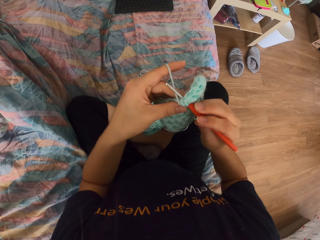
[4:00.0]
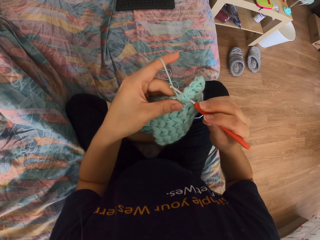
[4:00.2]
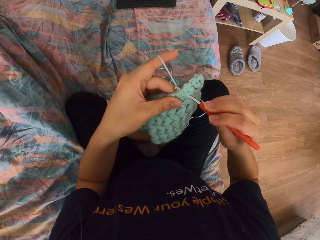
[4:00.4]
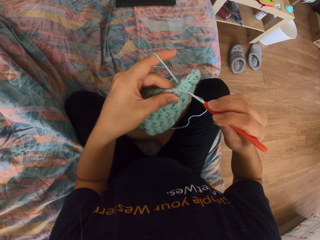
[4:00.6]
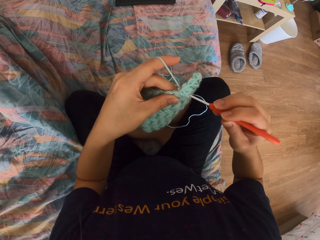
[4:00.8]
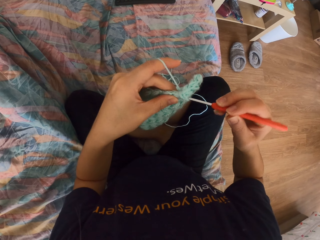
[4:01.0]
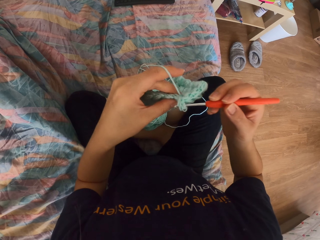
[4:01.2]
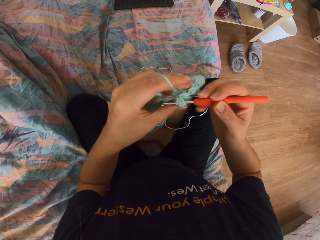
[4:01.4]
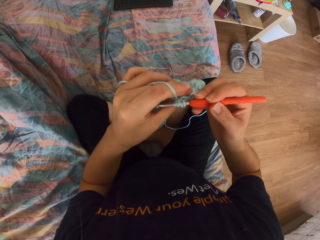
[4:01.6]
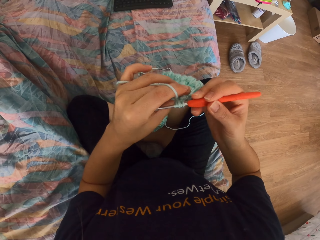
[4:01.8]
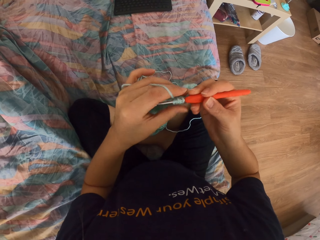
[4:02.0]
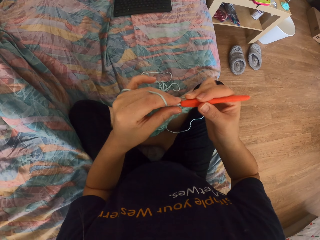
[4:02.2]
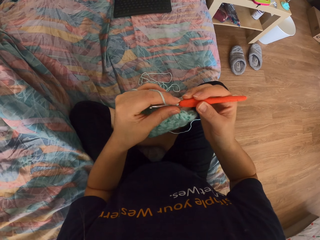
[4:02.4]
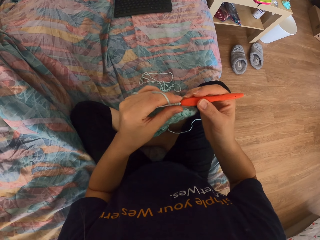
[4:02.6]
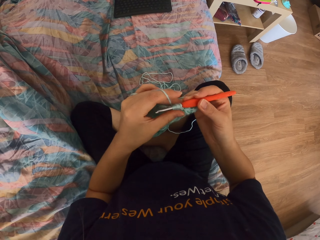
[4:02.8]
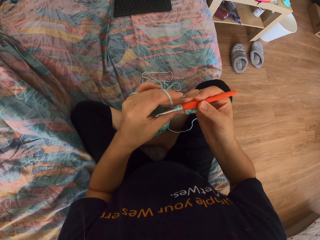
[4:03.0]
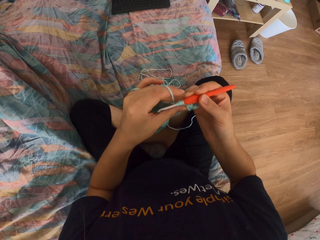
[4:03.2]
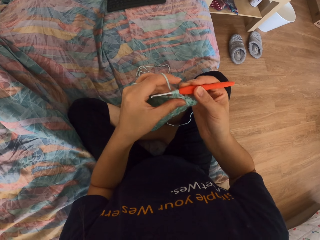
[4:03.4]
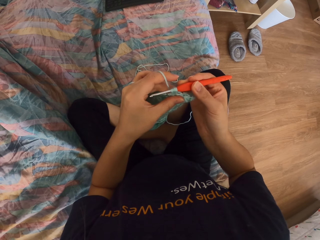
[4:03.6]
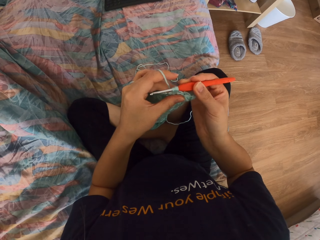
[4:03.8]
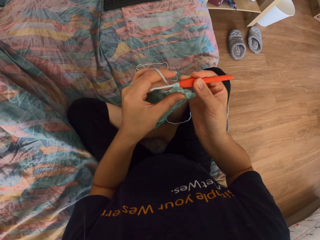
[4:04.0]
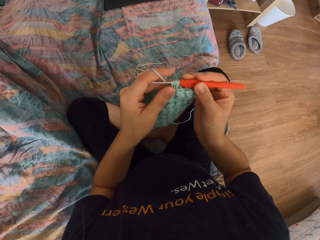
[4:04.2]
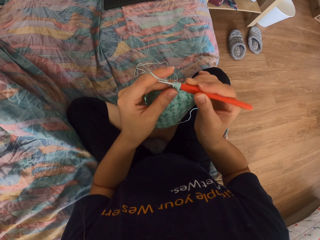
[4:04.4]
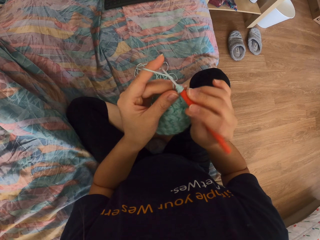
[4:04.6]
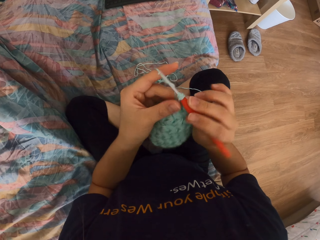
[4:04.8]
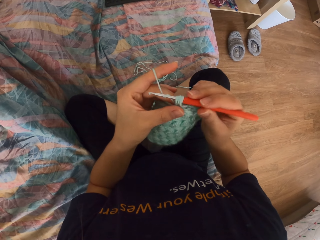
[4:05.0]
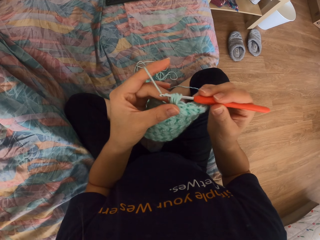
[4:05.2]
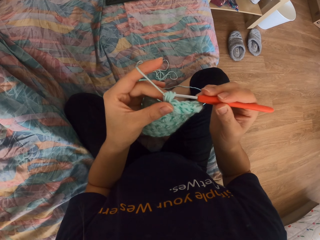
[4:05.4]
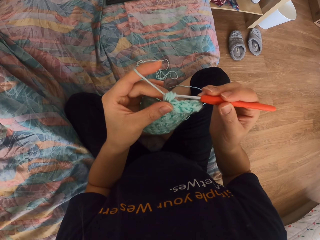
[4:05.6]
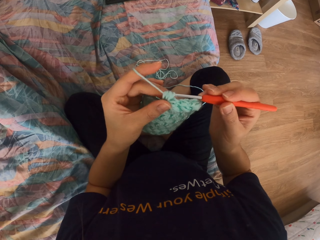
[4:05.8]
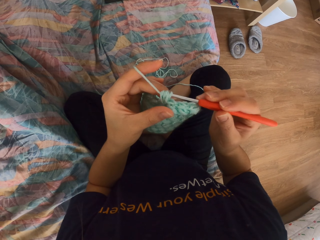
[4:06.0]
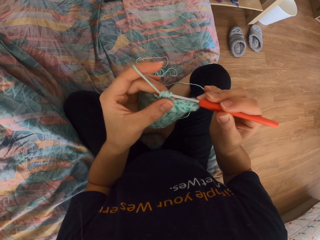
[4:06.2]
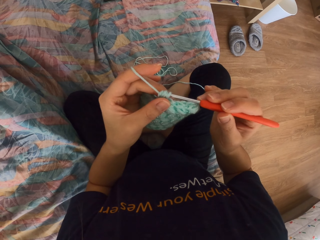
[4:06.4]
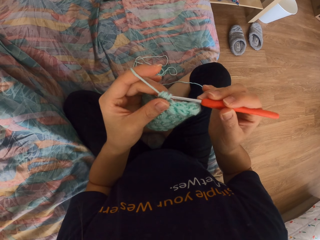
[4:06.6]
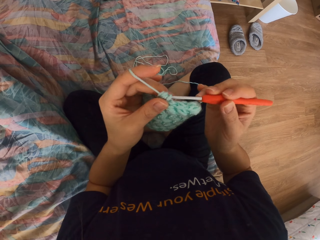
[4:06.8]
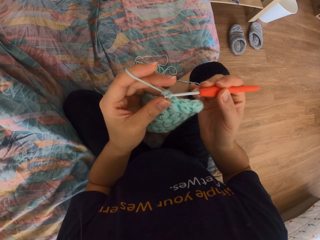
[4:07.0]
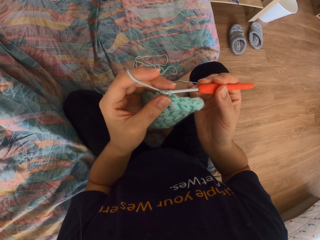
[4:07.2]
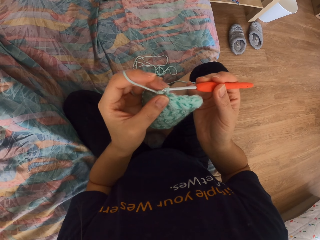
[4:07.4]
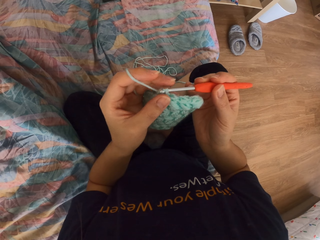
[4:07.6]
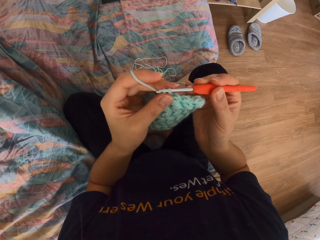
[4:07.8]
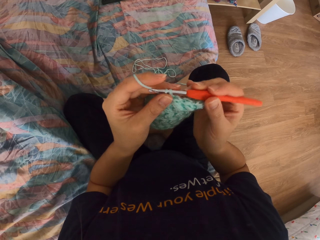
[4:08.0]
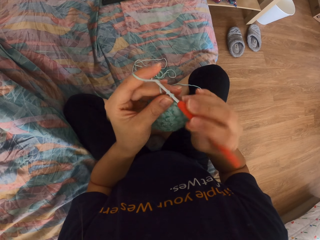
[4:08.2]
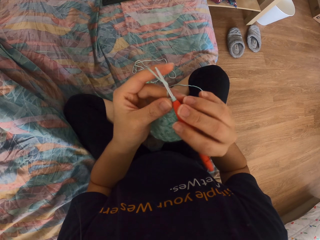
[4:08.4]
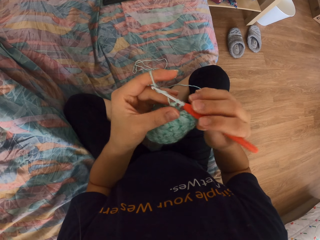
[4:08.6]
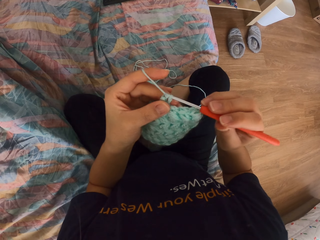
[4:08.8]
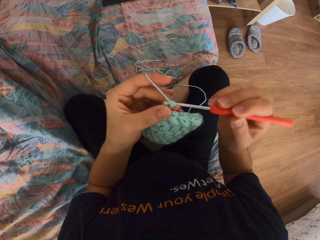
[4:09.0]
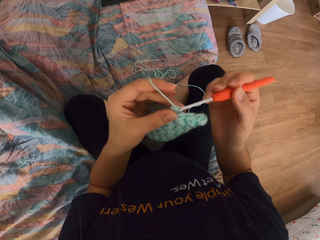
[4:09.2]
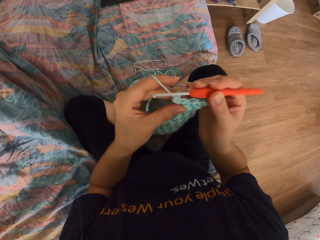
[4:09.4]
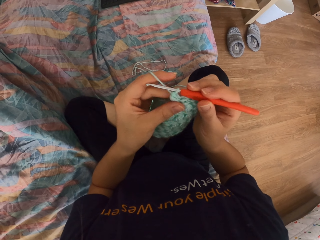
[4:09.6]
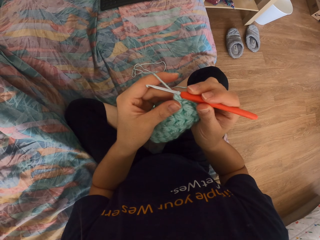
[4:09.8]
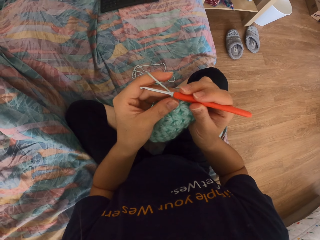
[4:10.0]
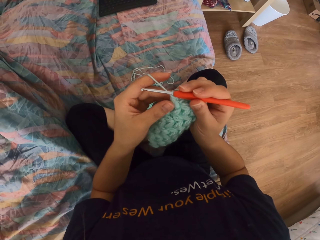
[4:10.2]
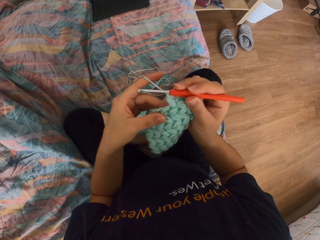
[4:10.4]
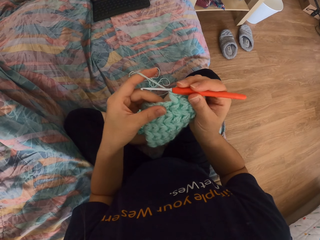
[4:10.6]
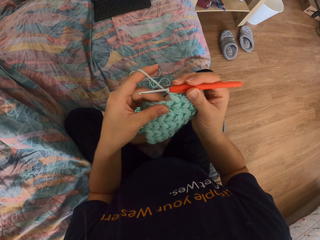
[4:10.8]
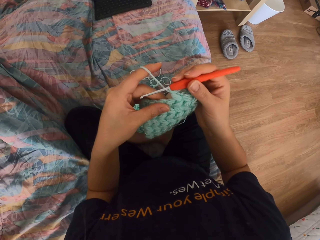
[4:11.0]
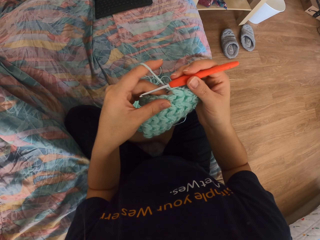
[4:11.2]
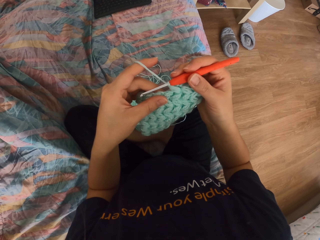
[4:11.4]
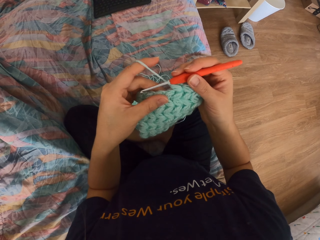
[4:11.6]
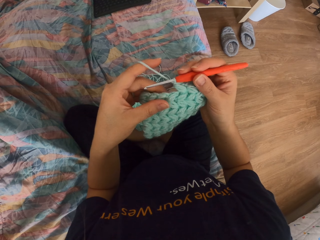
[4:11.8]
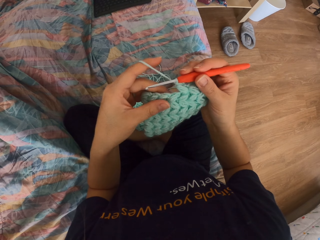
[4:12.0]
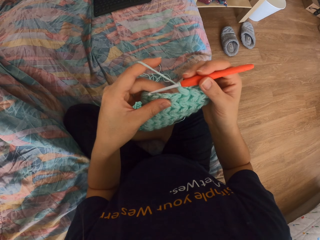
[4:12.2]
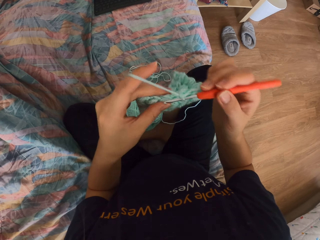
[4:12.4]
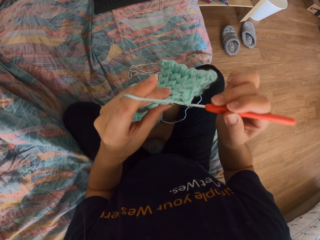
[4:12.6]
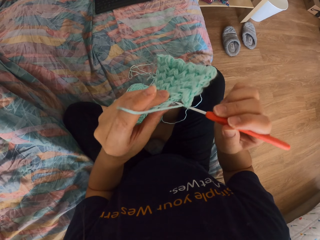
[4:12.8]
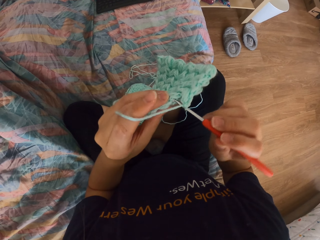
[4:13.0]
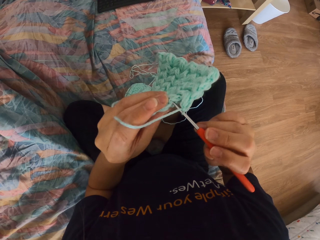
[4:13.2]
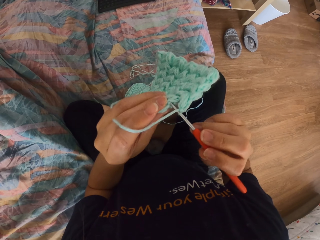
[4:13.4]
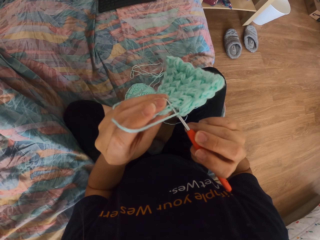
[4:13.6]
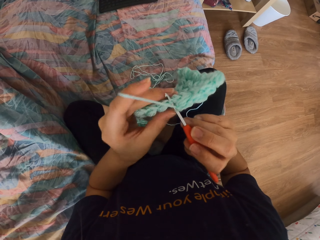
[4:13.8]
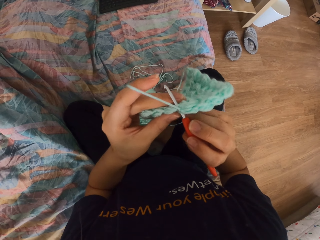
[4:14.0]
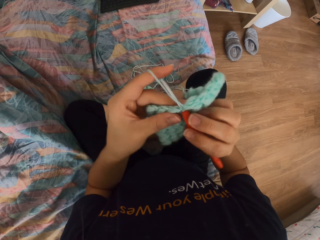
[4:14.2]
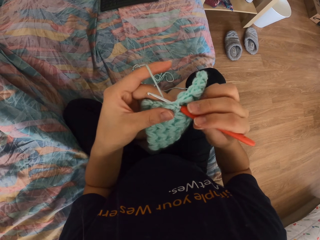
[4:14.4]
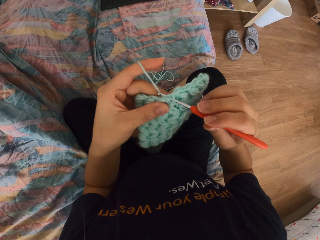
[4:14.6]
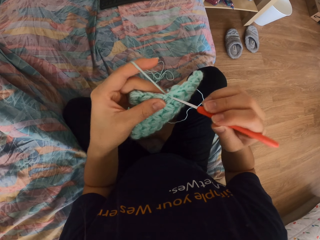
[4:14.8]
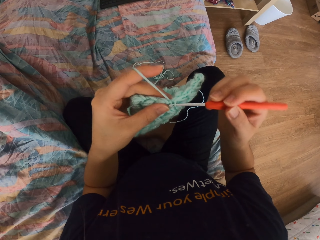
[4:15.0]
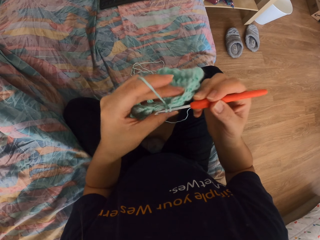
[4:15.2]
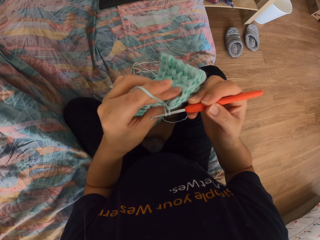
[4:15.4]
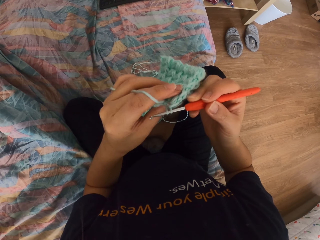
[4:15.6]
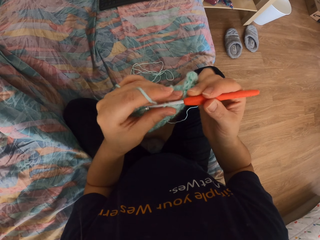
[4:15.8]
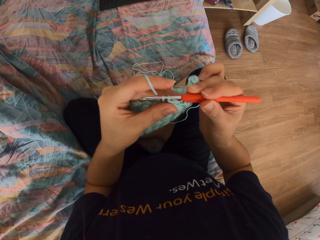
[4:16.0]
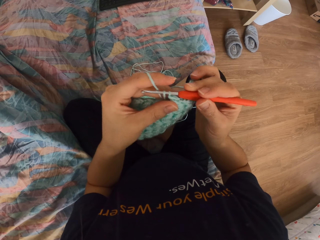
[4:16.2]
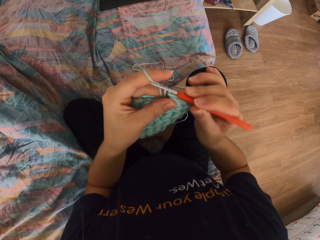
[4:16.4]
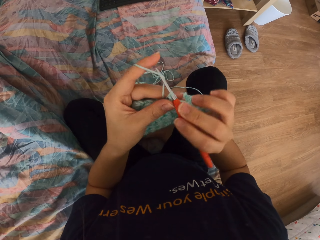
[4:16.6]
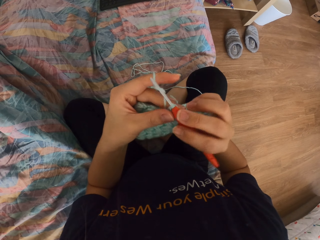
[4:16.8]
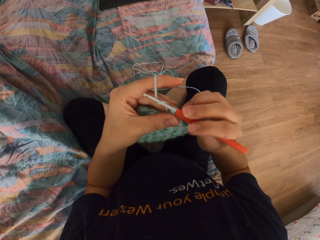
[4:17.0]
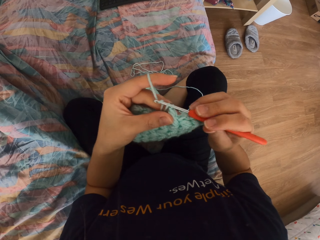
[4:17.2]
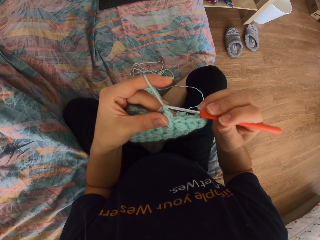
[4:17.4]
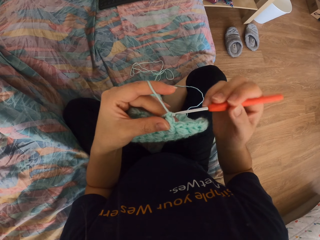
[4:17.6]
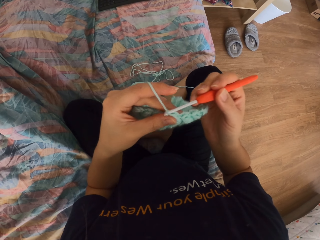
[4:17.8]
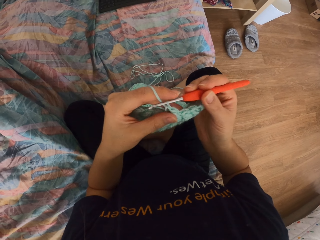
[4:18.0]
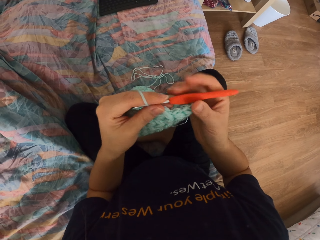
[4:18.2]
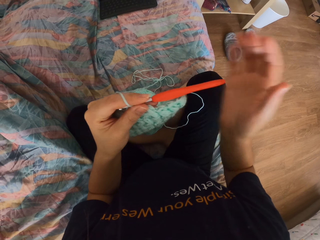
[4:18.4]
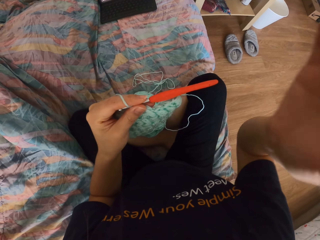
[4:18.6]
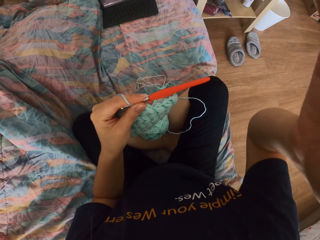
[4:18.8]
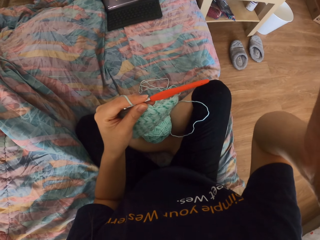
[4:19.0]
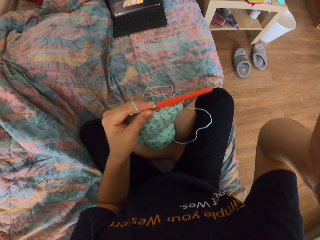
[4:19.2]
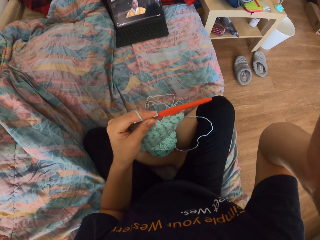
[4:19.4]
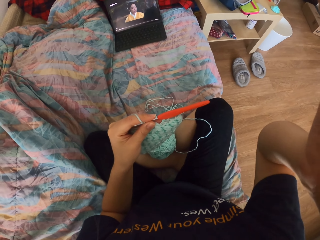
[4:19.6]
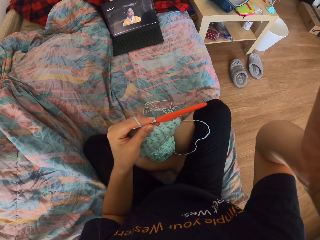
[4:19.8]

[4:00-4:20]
The camera wearer pulls the thread with the crochet. She stares at the garment. She knits the thread. She inserts the crochet into the thread fabric. She pulls the thread with the crochet. She raises her hand. She adjusts the camera.
